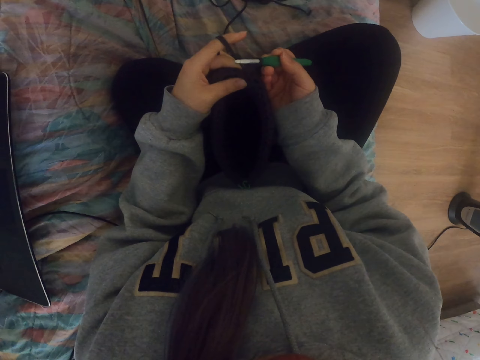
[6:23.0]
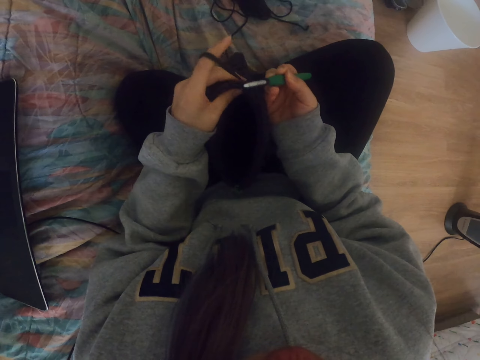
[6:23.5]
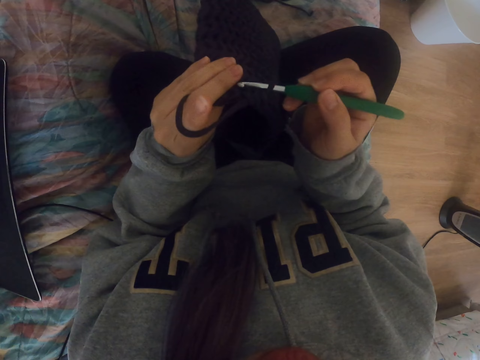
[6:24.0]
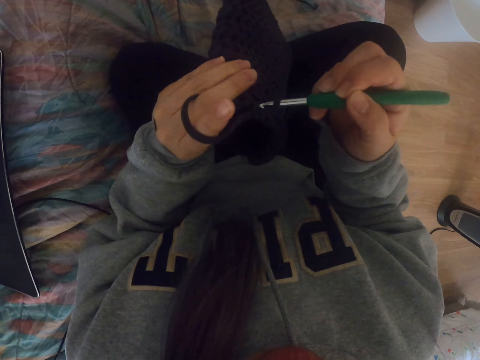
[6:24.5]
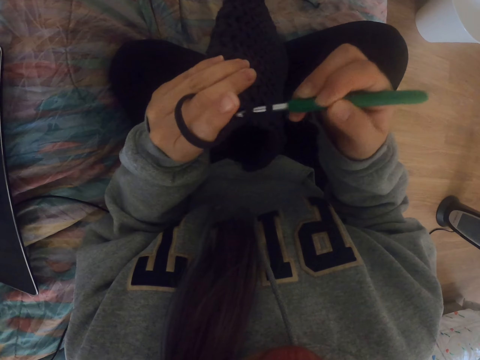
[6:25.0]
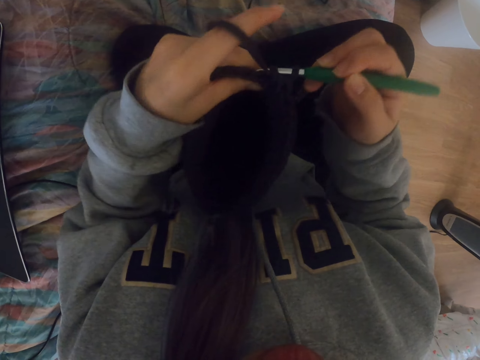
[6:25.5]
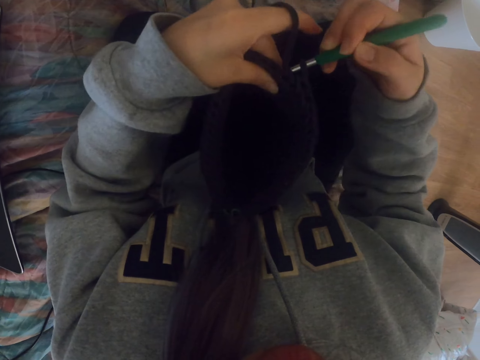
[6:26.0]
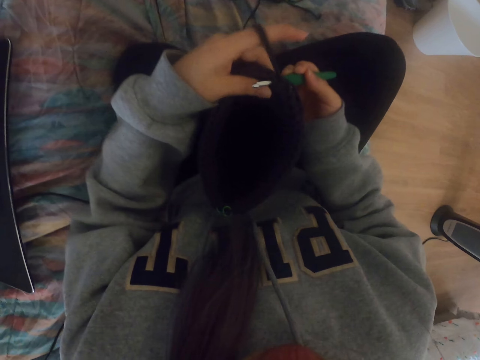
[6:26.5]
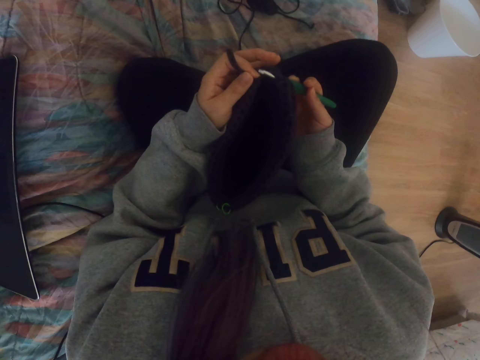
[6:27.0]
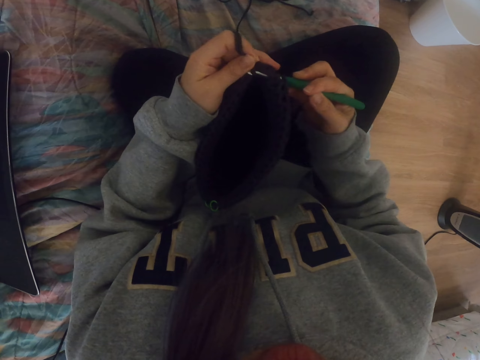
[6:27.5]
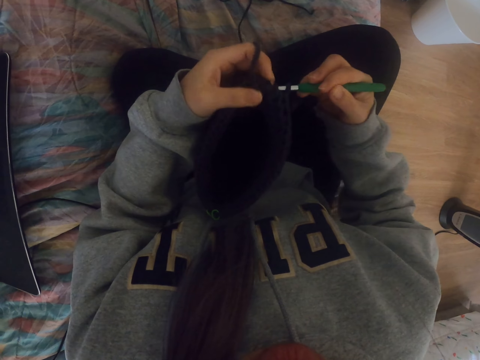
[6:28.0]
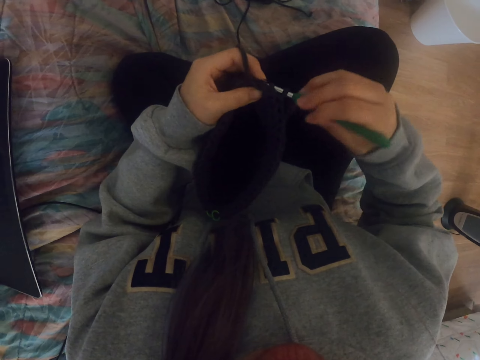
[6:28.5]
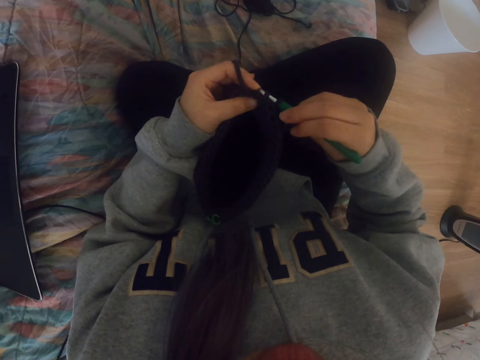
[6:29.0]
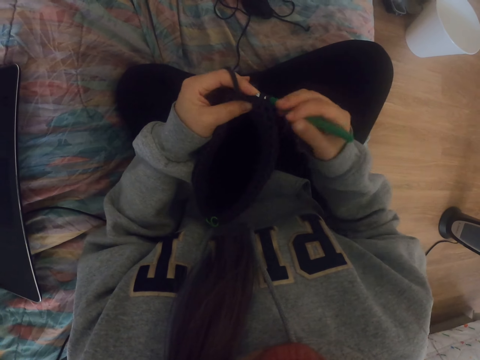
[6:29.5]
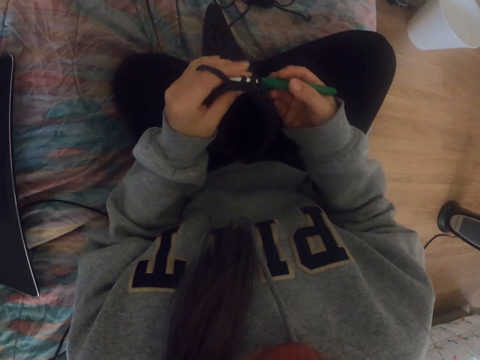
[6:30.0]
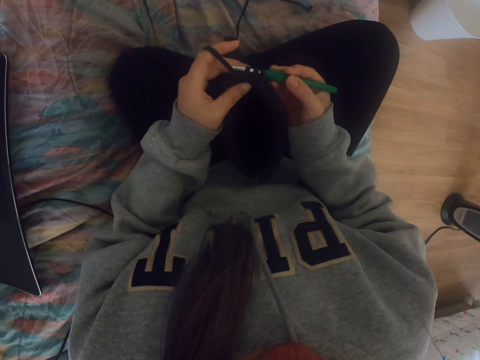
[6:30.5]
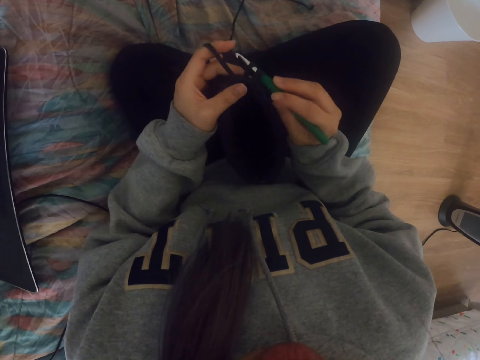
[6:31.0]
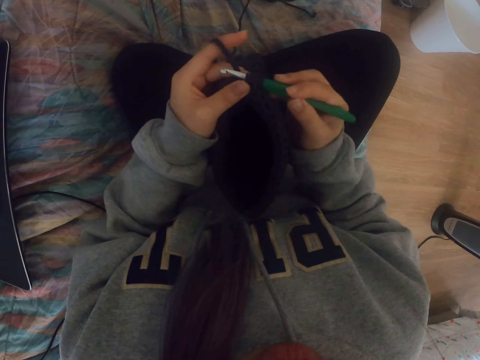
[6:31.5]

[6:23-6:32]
The camera wearer knits a fabric with a crochet.

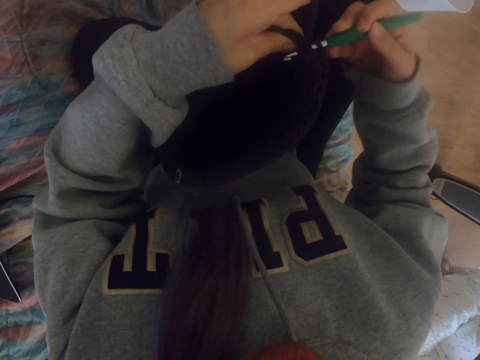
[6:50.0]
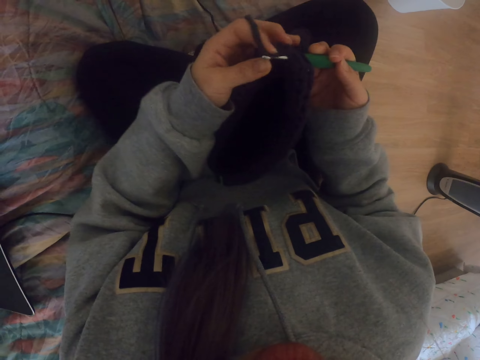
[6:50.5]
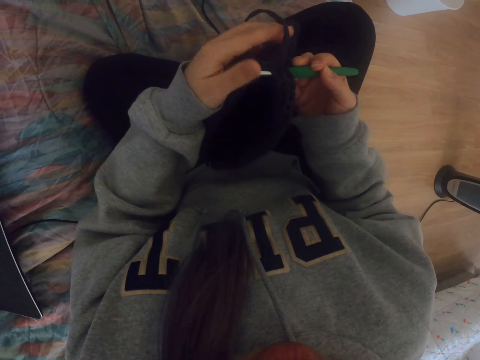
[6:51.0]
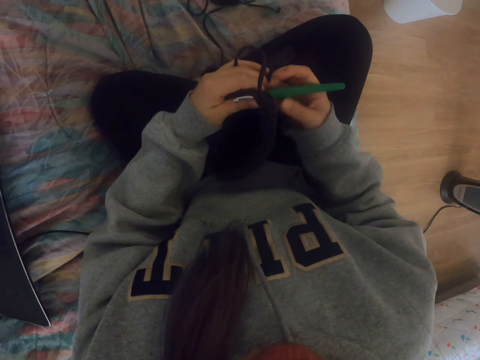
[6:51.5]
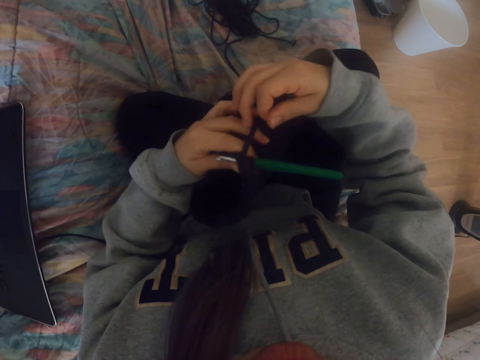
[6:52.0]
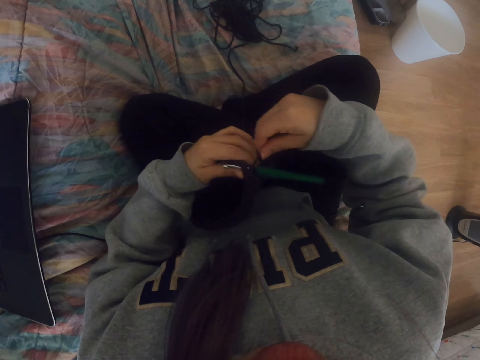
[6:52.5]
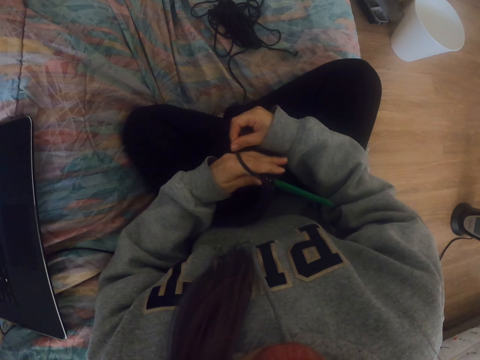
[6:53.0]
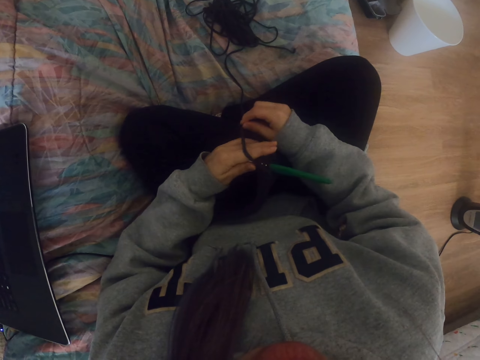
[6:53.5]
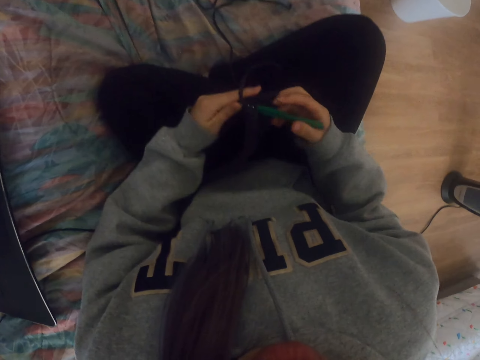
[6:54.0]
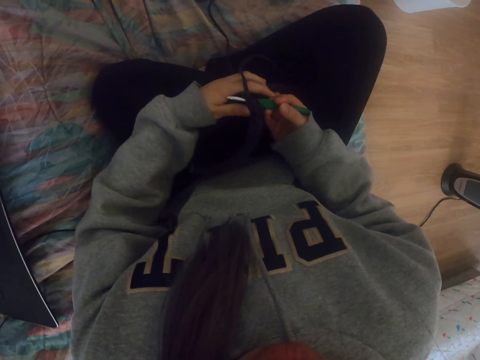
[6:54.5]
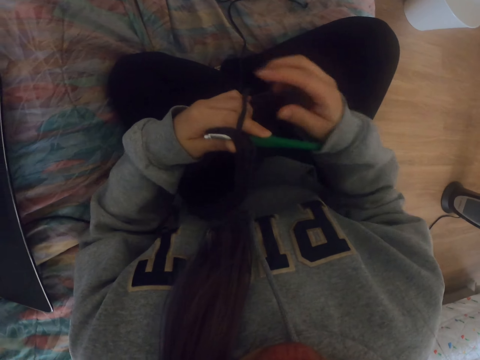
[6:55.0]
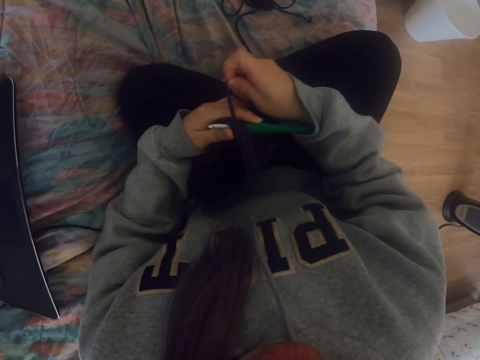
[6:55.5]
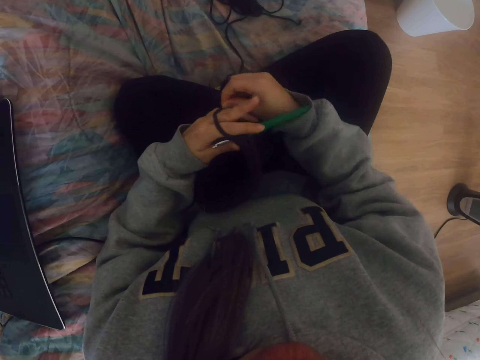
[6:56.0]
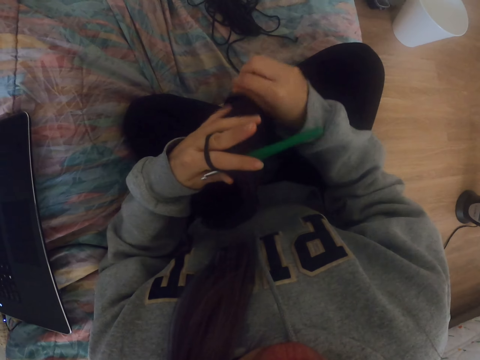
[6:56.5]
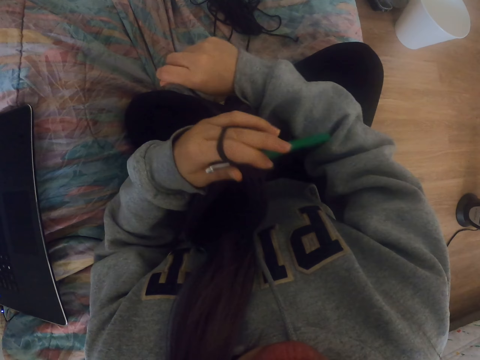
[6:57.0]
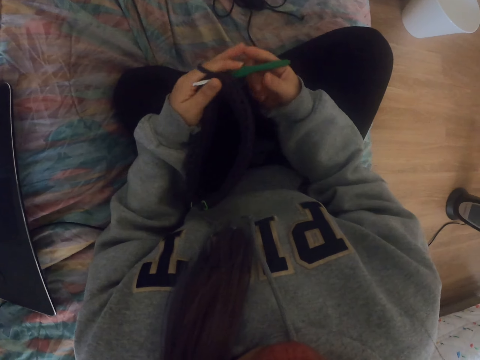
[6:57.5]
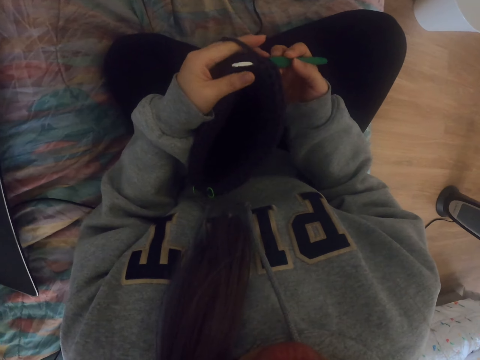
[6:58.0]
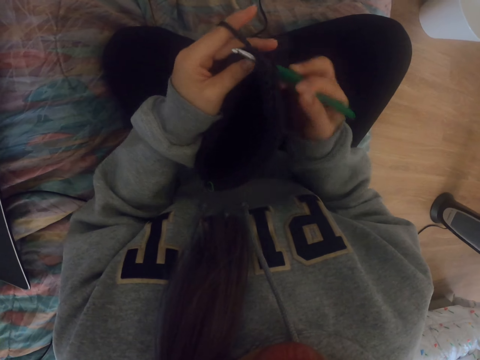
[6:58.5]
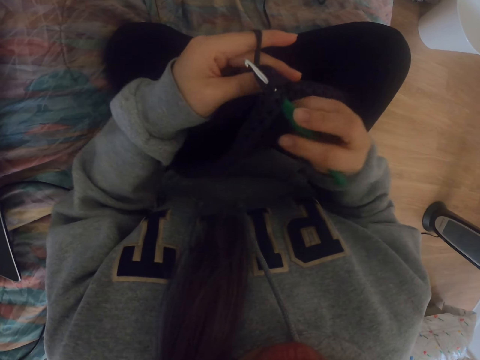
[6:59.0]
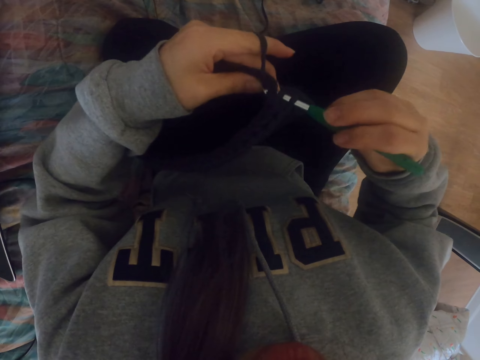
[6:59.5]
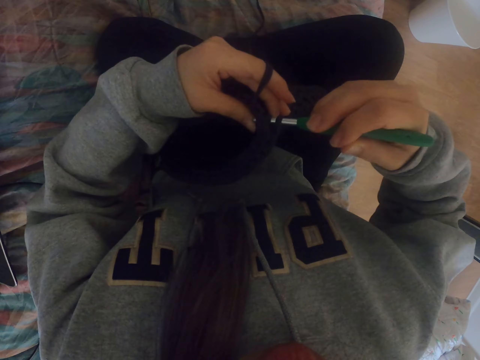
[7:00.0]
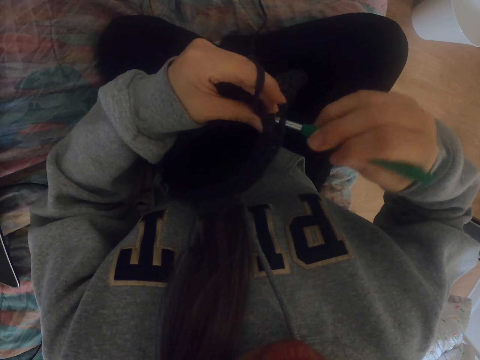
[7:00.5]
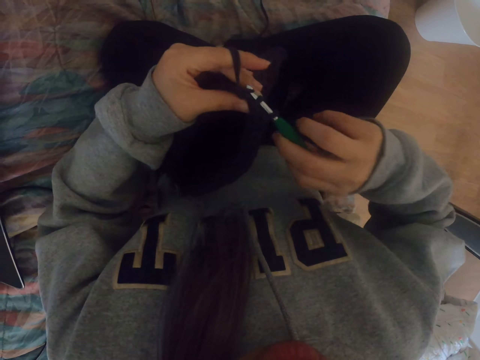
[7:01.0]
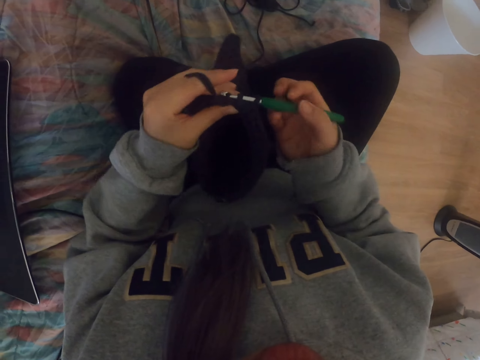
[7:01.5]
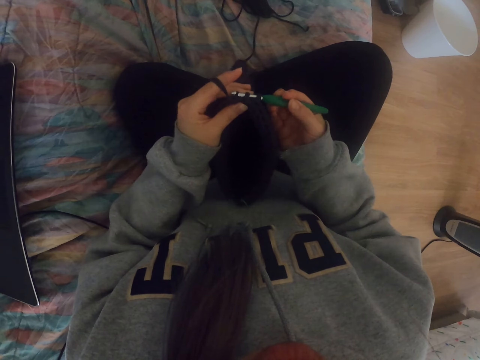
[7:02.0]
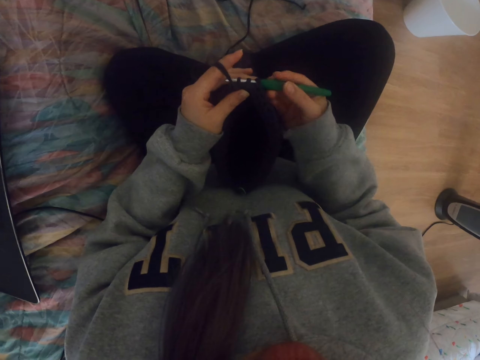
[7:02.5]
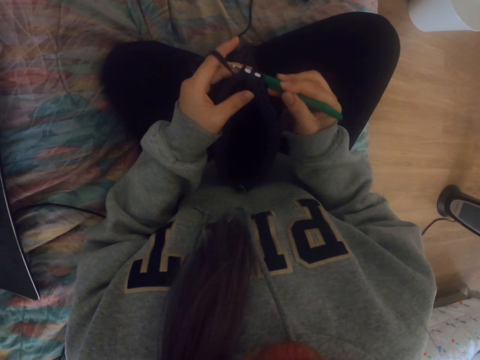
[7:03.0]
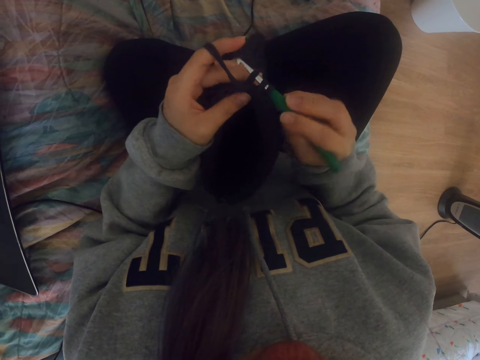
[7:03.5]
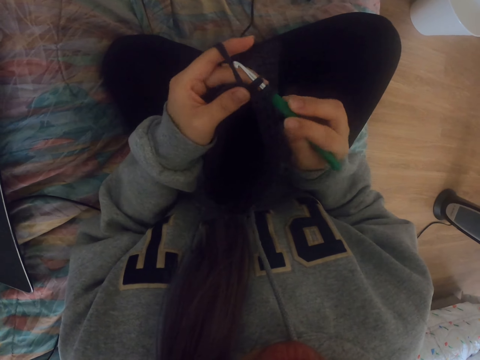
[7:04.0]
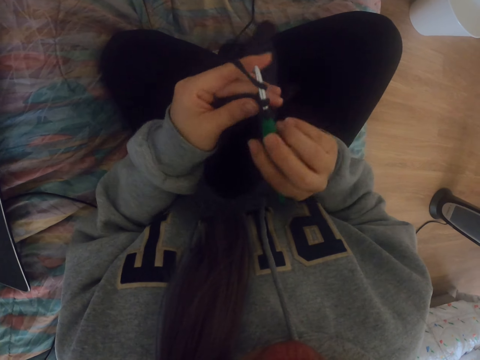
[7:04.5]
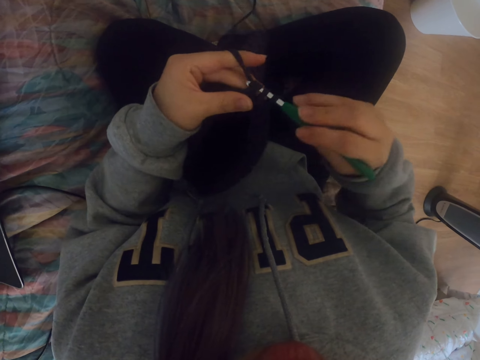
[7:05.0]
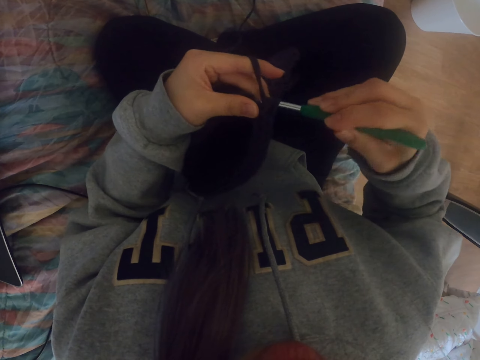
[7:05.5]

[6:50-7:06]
The camera wearer rolls yarn on the left hand. They put the thread round the fingers. They knit a fabric with a crochet and hold the crochet hook.

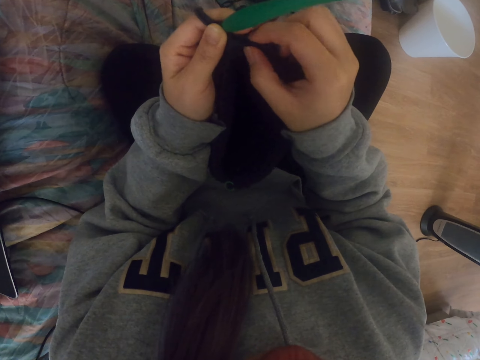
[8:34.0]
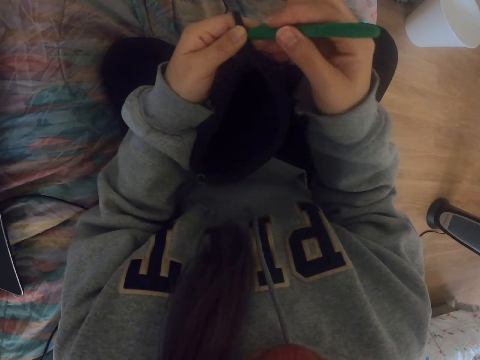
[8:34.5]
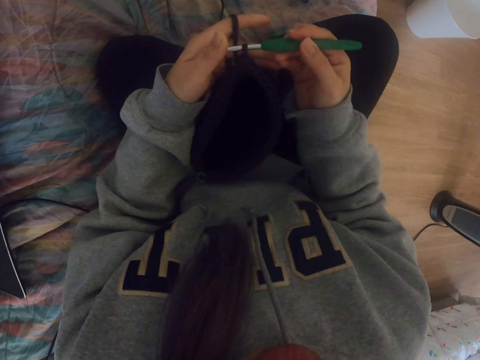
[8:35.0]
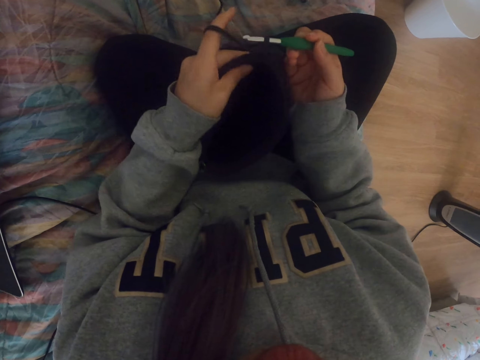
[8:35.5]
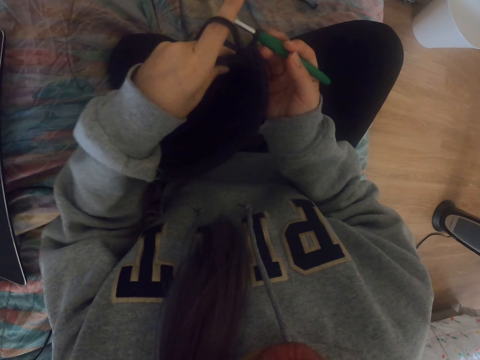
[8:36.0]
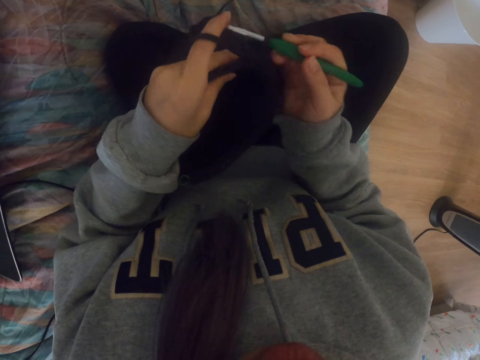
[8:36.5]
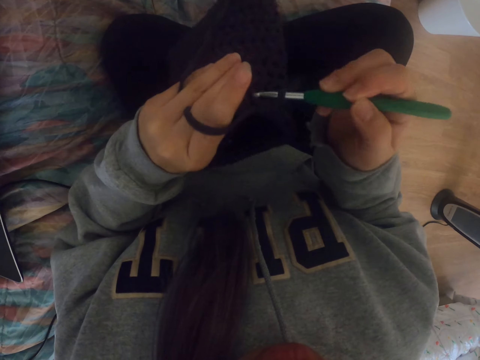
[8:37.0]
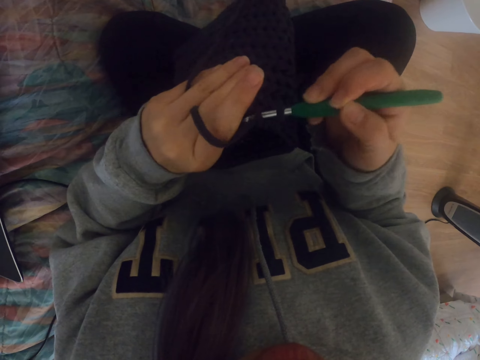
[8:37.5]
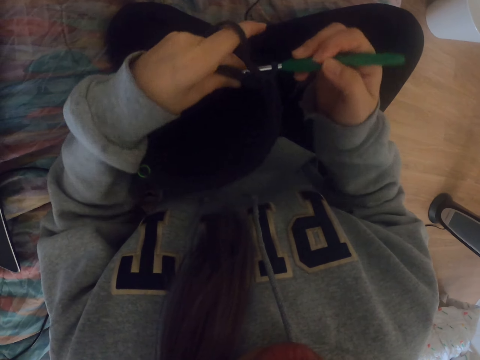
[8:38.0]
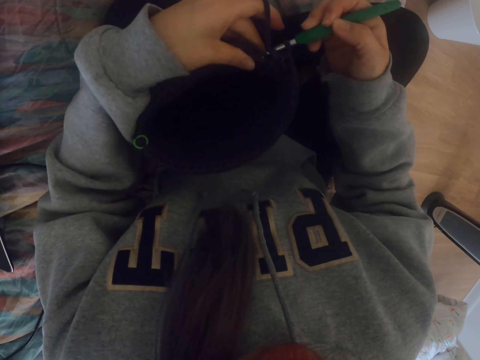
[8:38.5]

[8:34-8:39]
The camera wearer knits a fabric with a crochet.
